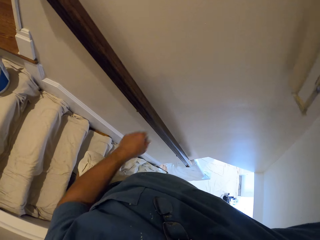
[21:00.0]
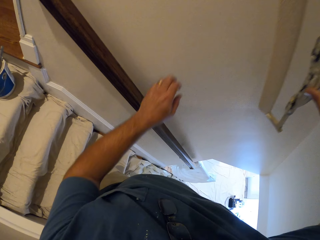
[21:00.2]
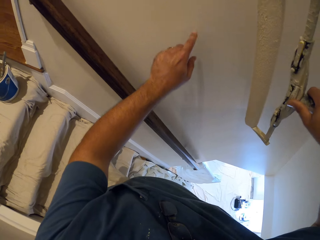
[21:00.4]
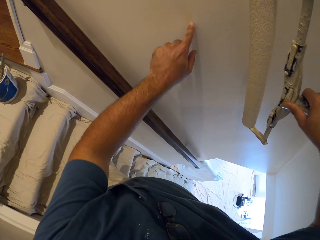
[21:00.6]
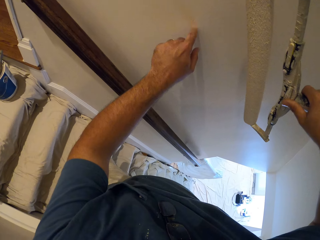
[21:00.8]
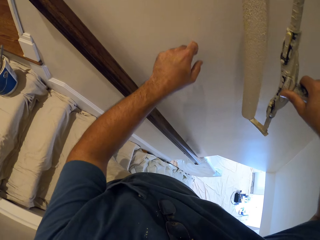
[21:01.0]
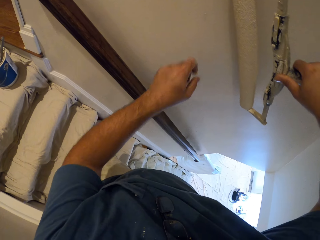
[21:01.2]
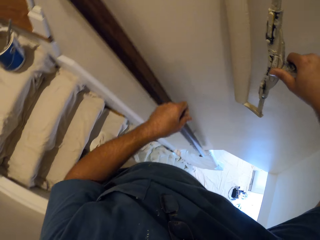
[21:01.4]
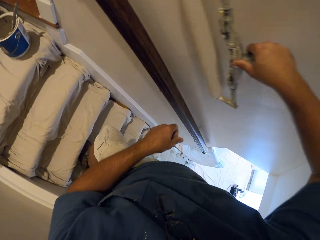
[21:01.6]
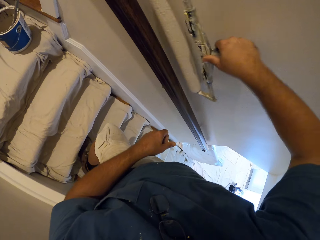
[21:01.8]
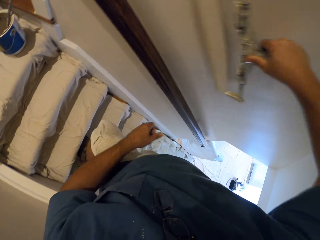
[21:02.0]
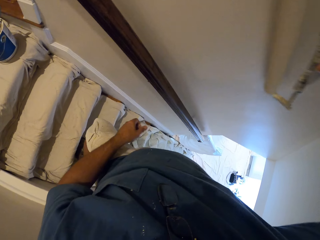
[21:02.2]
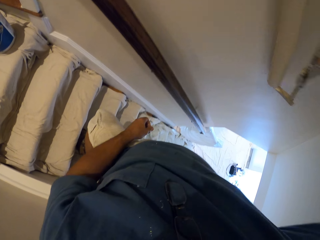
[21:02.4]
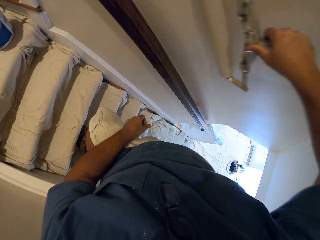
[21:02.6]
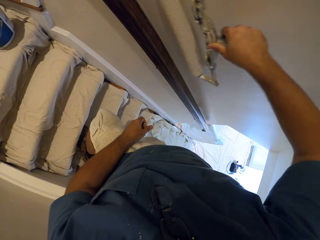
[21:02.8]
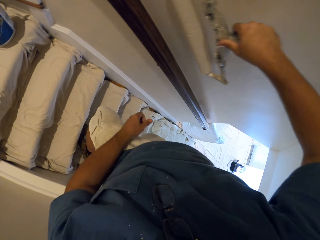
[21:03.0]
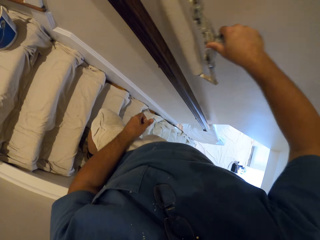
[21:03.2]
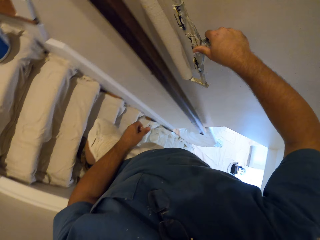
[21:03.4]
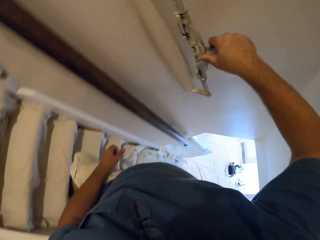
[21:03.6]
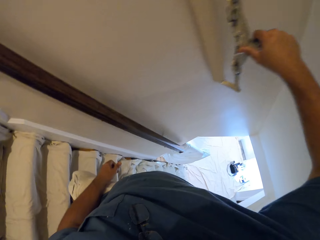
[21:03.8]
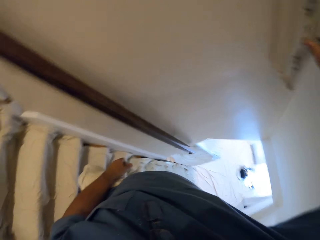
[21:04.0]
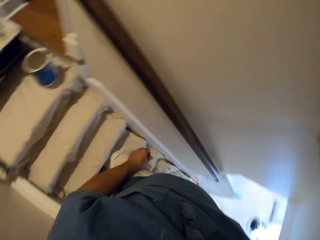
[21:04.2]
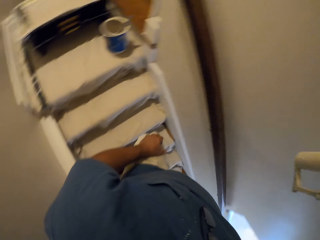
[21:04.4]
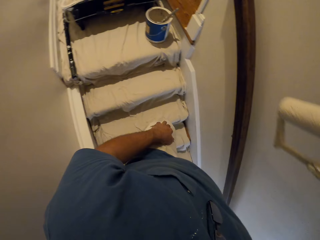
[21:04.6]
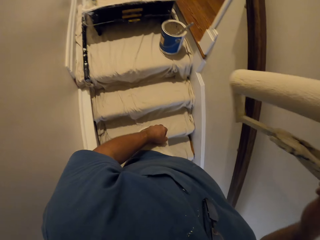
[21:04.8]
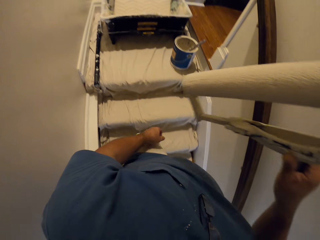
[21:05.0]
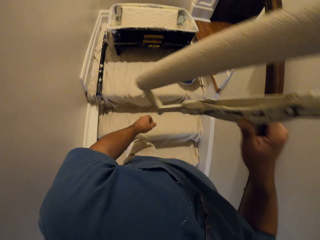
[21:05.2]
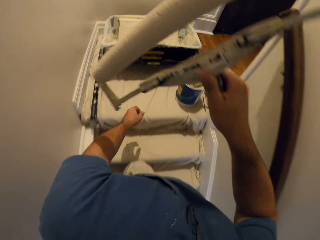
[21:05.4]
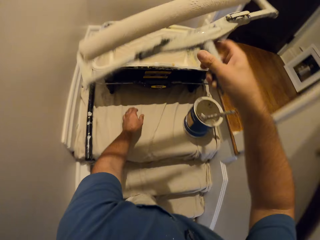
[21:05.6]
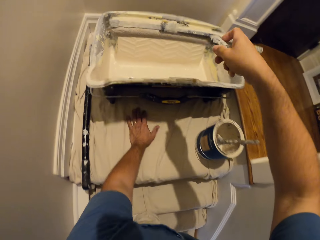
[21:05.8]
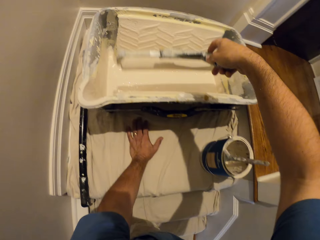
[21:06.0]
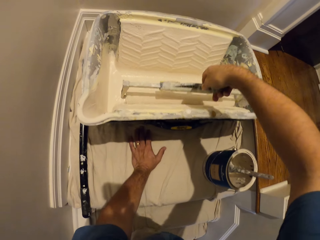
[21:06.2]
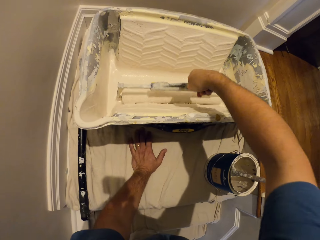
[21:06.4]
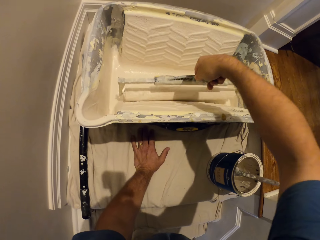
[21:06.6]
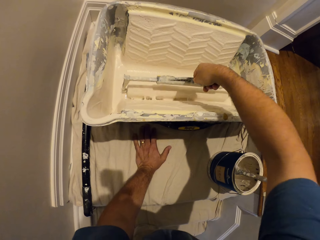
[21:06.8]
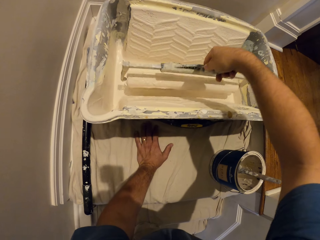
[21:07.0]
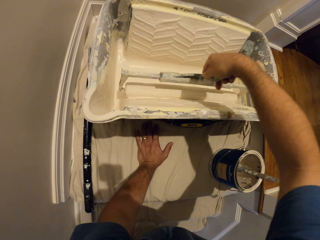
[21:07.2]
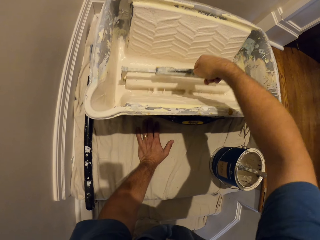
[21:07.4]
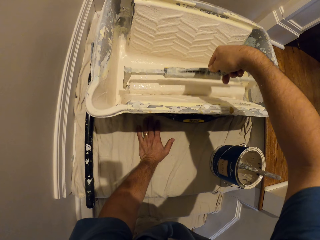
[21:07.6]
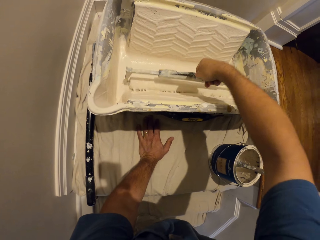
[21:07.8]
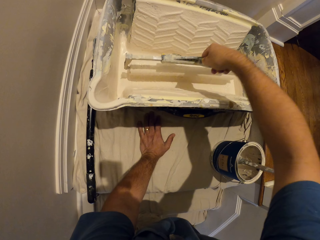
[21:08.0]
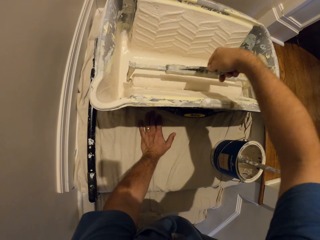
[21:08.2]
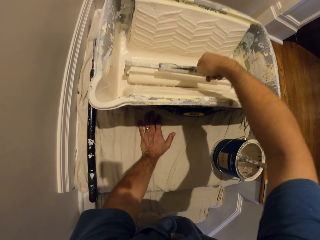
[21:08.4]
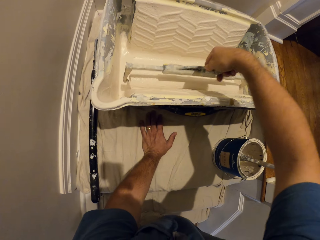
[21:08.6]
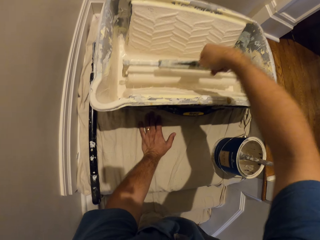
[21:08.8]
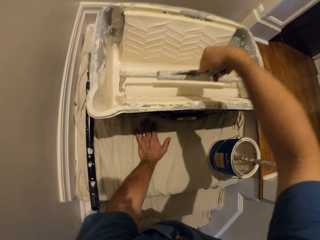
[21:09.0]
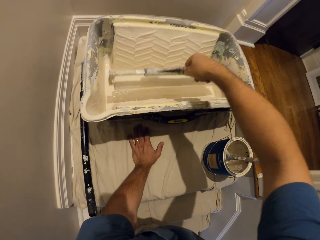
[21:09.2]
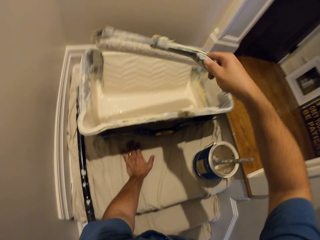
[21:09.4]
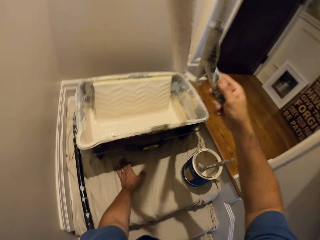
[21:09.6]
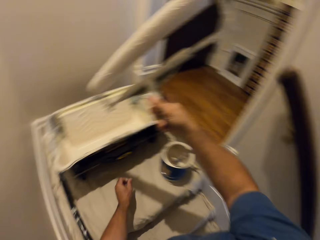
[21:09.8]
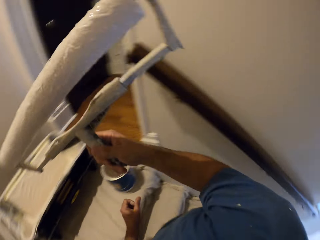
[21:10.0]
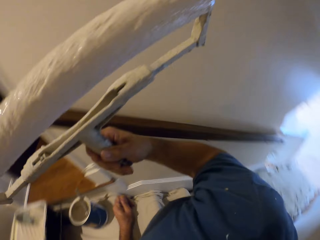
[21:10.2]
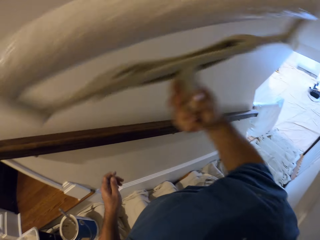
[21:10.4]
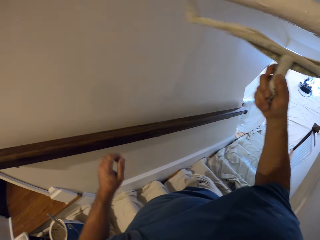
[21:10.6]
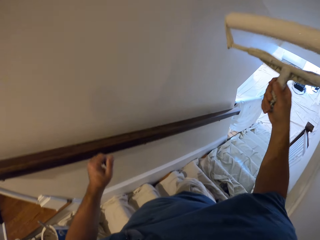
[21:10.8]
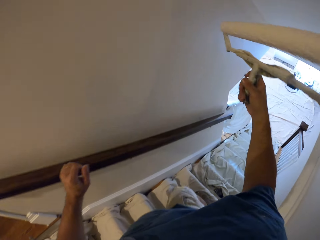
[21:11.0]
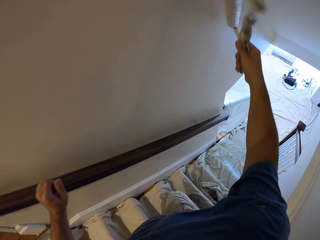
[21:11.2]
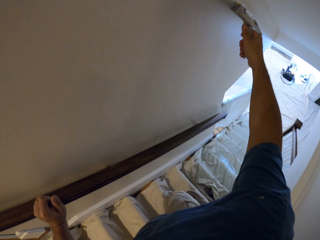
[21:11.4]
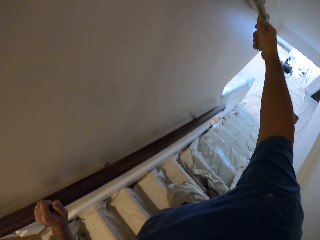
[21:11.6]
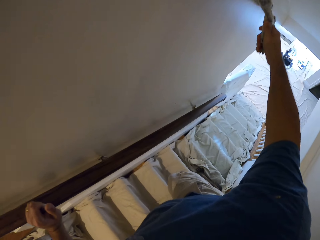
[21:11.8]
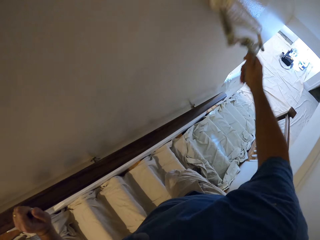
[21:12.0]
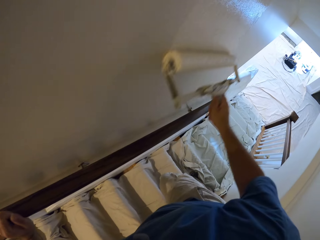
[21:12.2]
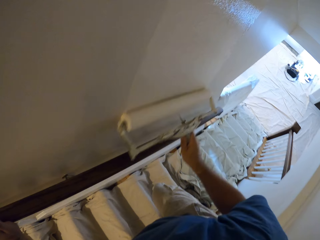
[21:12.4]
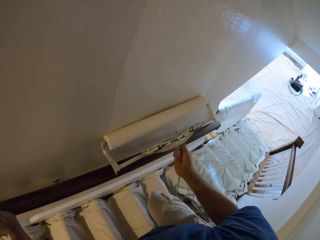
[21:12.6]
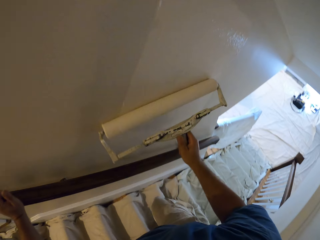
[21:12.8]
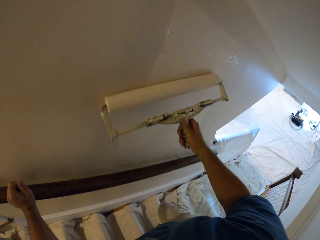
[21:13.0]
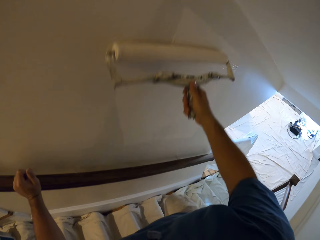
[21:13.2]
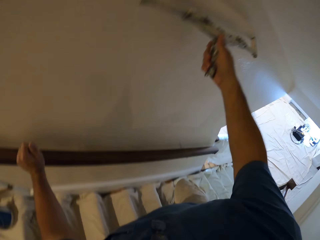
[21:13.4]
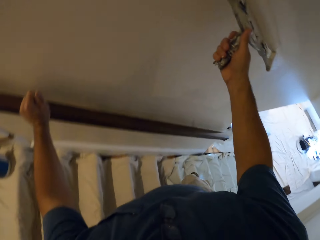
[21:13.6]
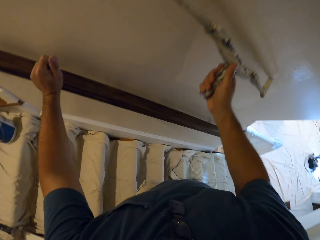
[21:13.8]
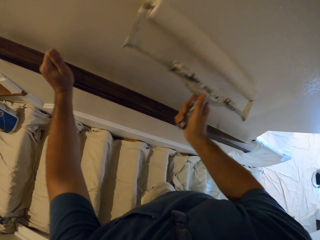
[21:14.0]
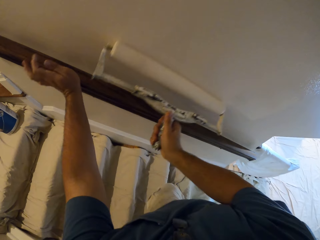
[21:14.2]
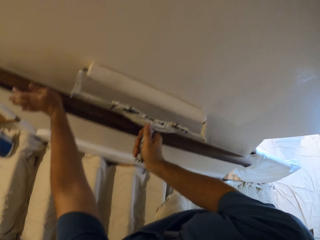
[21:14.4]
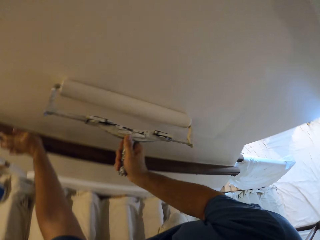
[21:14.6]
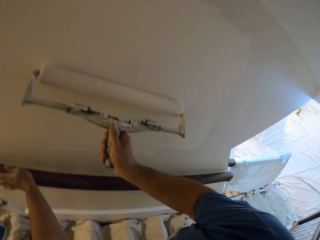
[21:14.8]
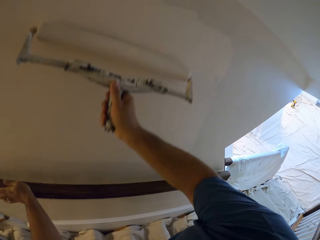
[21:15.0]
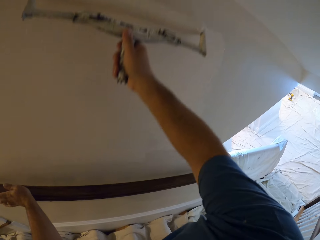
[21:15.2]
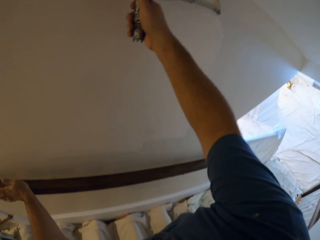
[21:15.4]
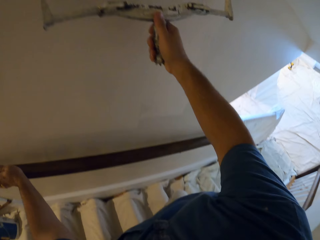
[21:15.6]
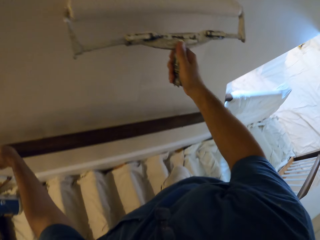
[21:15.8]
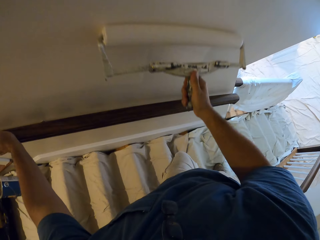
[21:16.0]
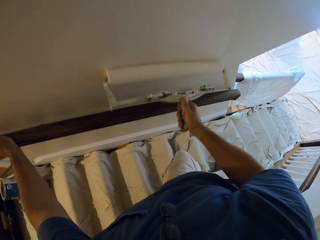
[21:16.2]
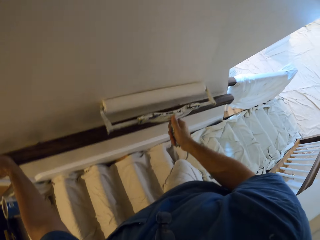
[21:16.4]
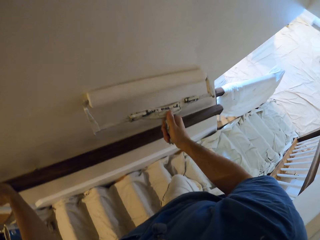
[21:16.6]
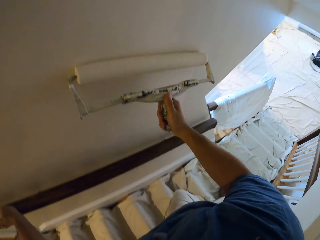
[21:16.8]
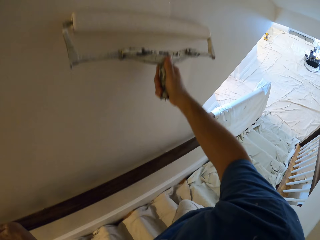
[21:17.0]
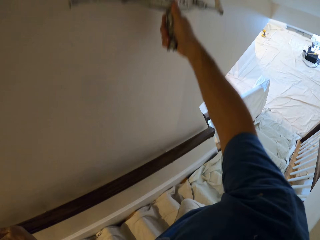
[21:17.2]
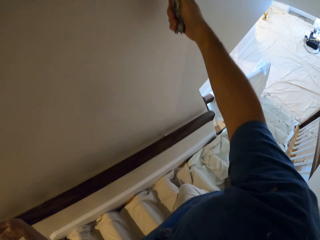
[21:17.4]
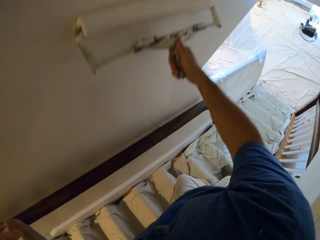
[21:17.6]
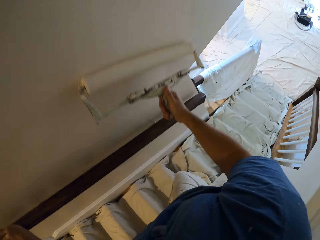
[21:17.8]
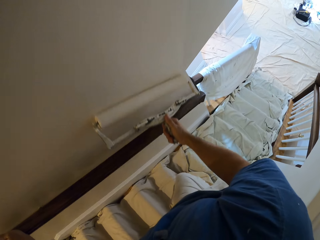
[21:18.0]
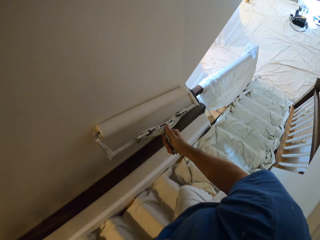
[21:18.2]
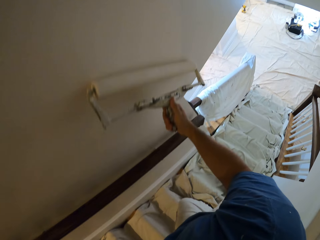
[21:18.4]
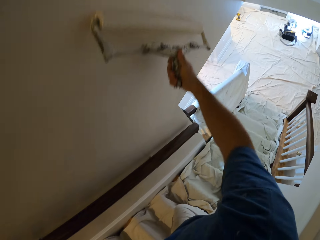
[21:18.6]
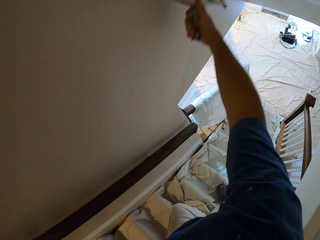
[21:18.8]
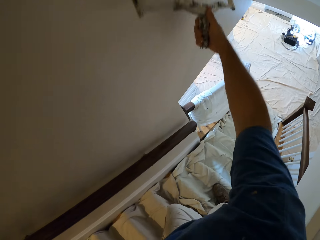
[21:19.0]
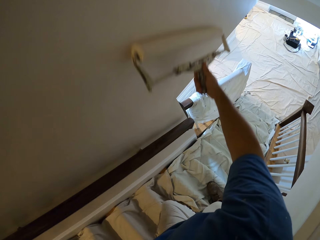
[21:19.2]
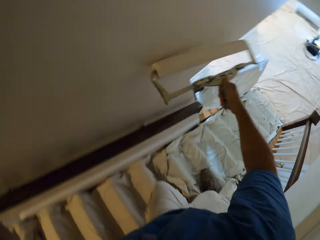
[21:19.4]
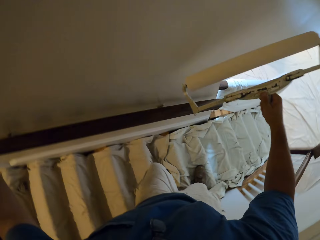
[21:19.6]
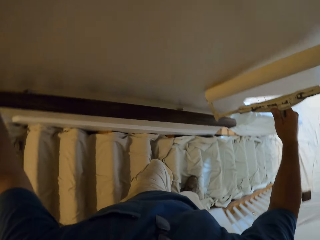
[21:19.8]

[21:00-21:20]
The camera wearer stops painting the wall. He touches the wall with his left hand. He paints the wall. He stops painting the wall. He bends. He touches a material on the floor with his left hand. He dips the paint roller into the paint bucket or container. He takes out the paint roller from the paint container. He continues to paint the wall. He takes a step down the stairs.
